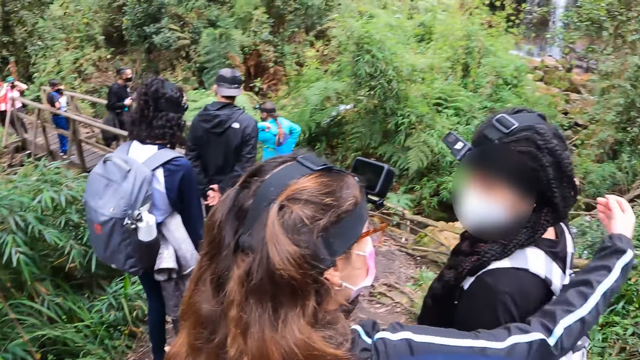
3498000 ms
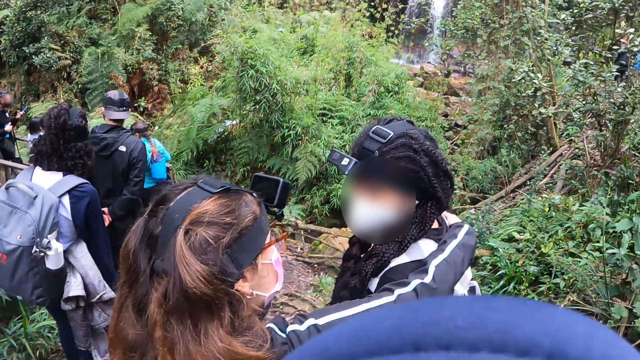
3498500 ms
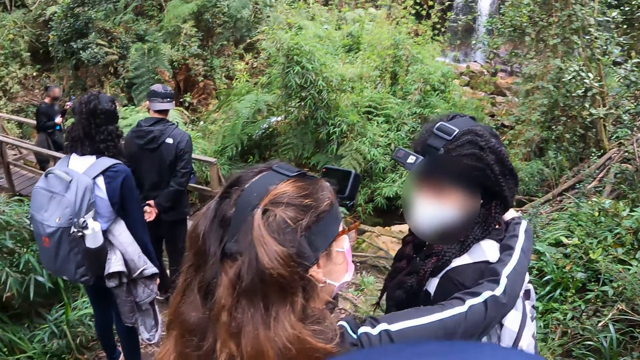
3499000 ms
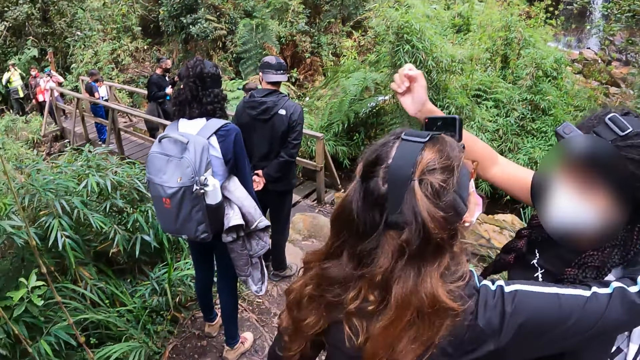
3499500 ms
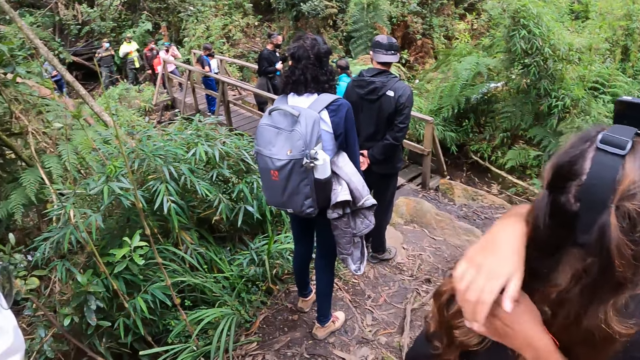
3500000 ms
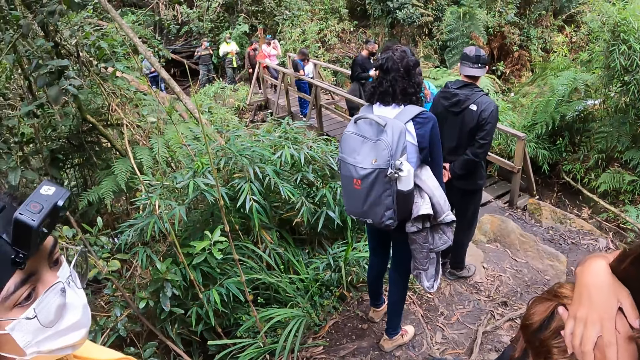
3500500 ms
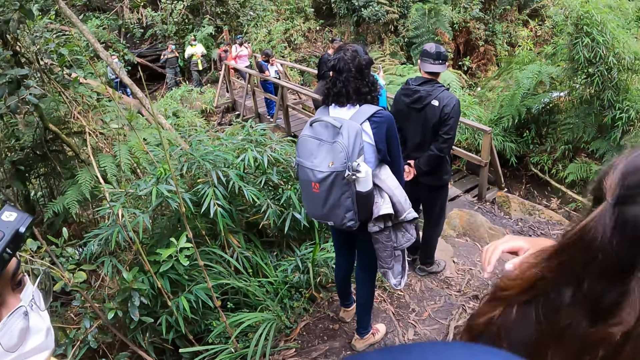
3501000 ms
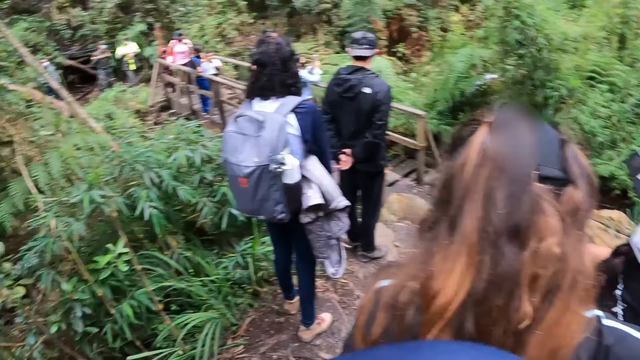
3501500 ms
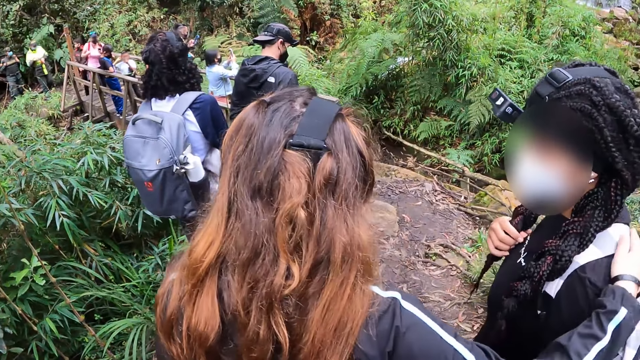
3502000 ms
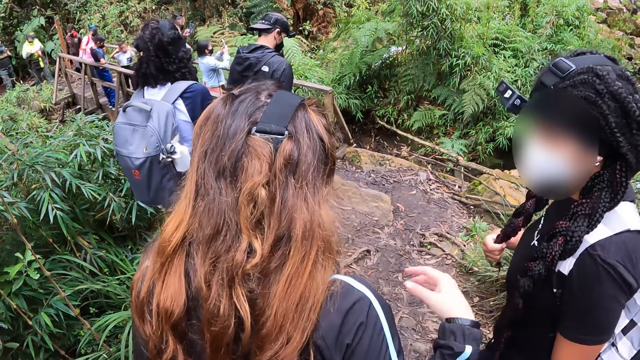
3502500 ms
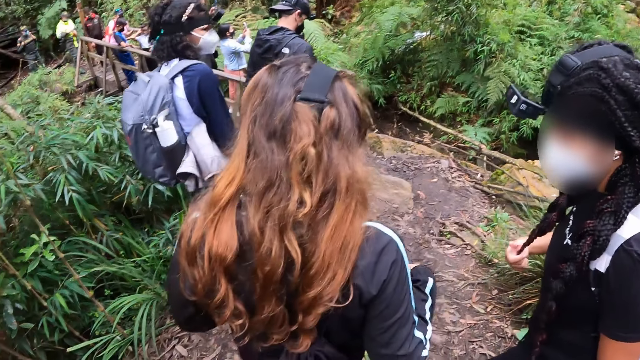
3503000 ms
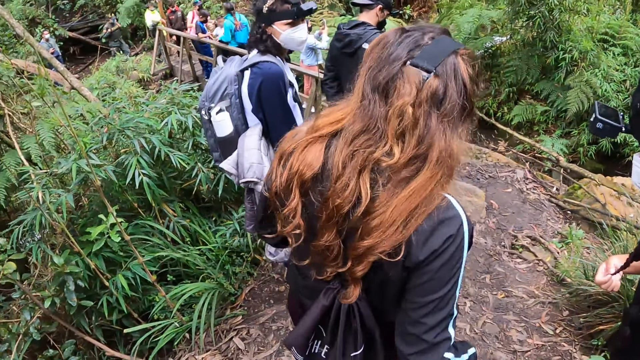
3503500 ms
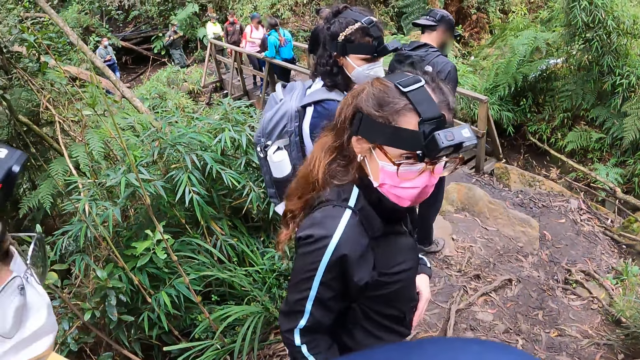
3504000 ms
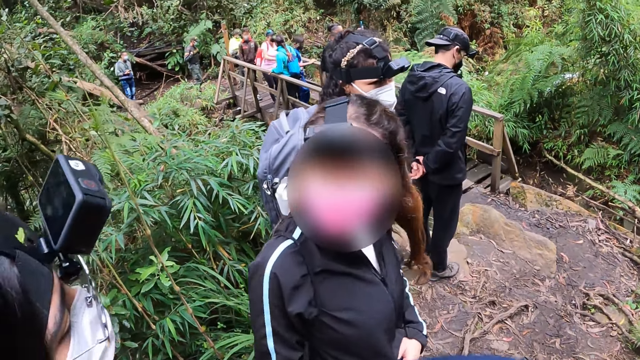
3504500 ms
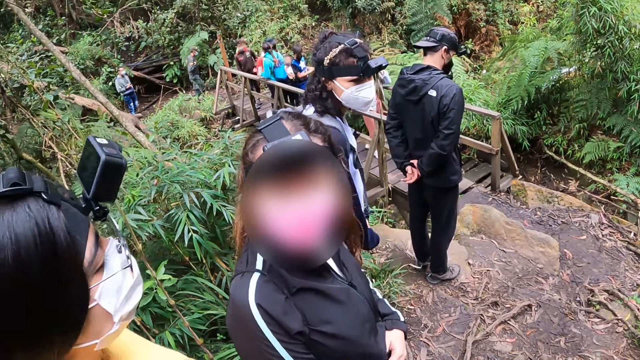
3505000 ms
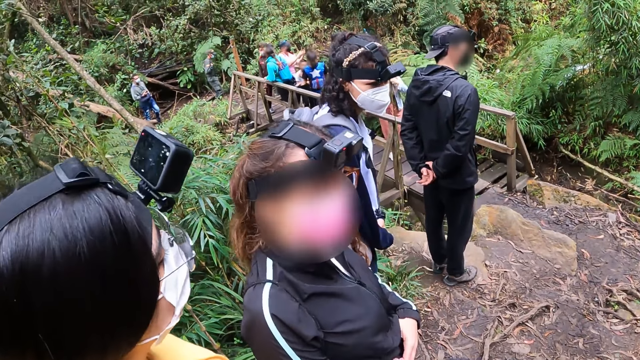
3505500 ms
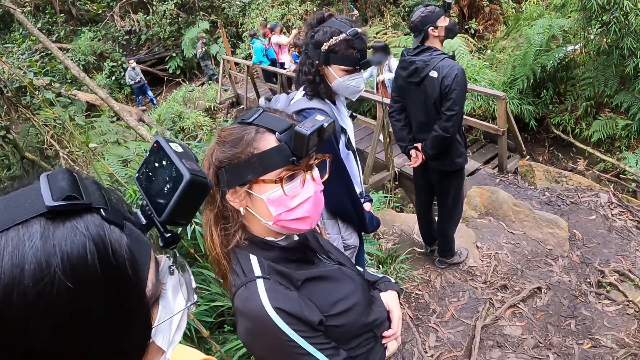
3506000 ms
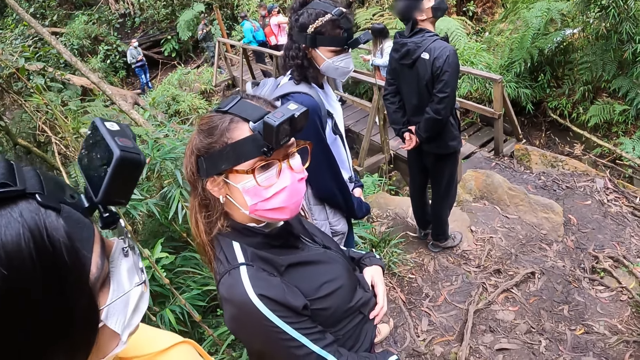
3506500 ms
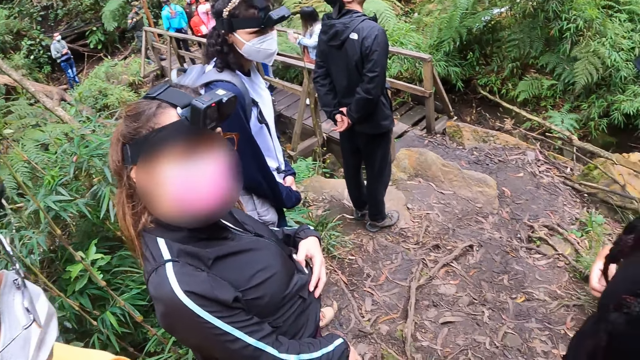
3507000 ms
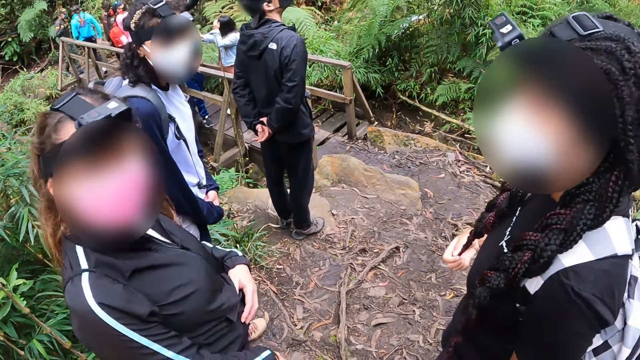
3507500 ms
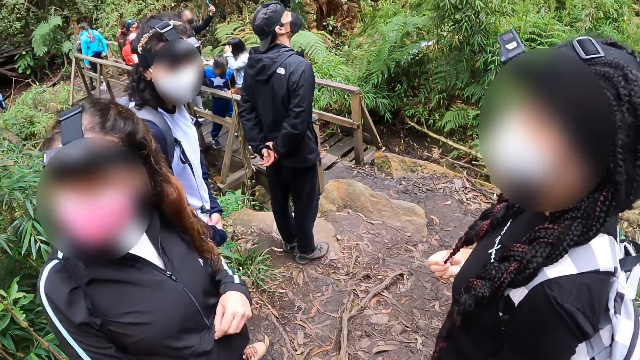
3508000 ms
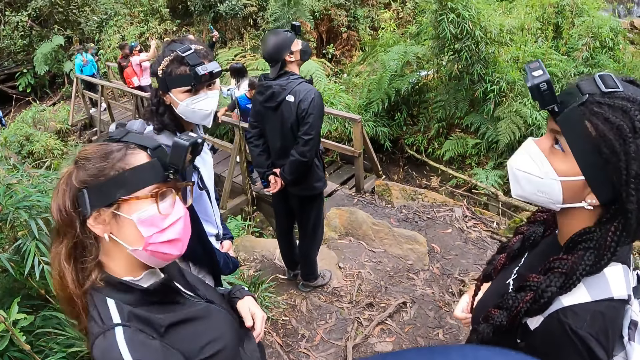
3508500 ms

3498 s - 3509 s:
A woman hugs another woman.

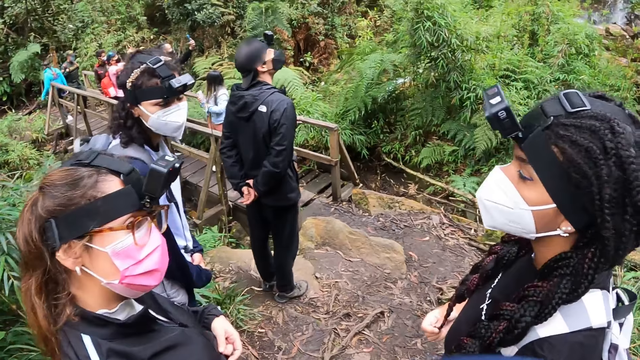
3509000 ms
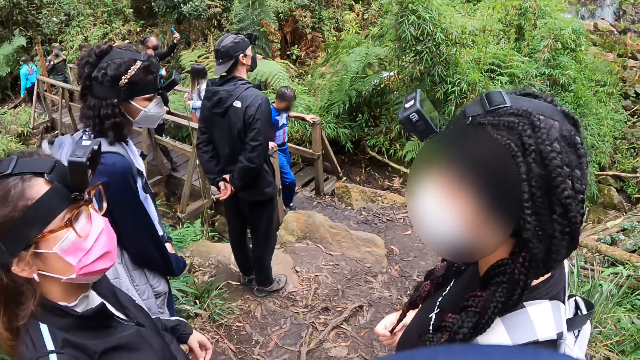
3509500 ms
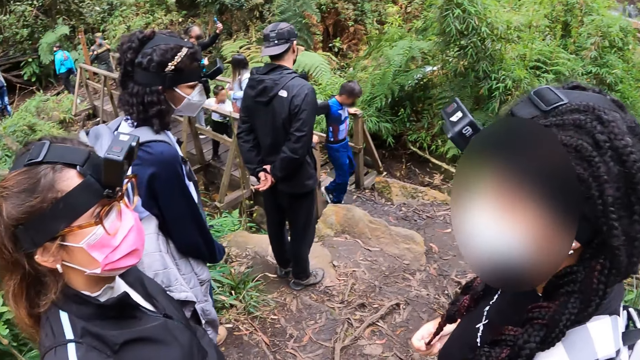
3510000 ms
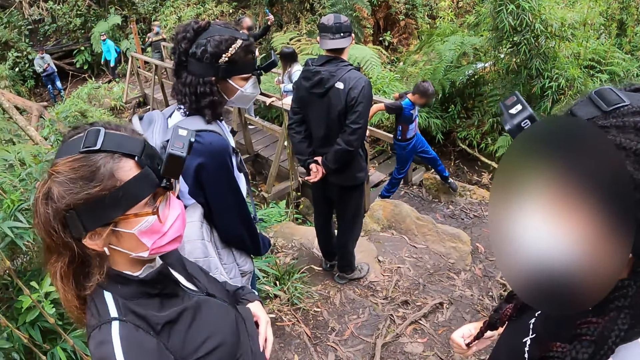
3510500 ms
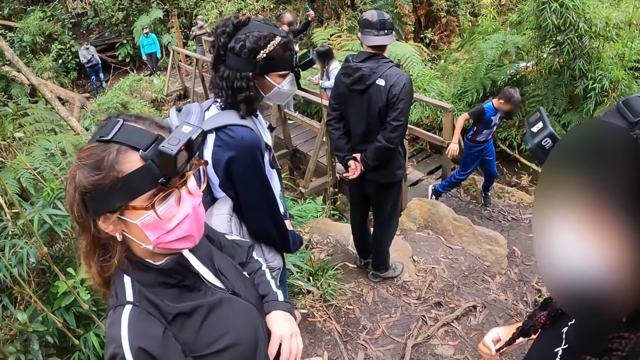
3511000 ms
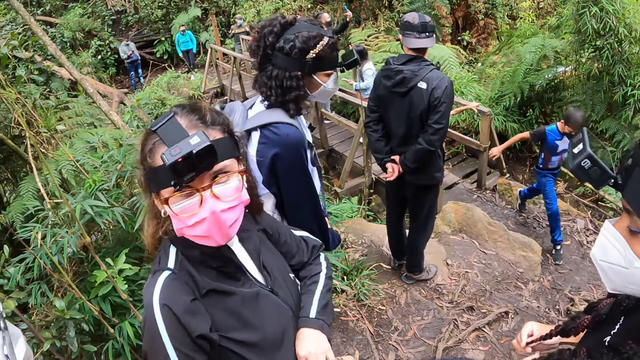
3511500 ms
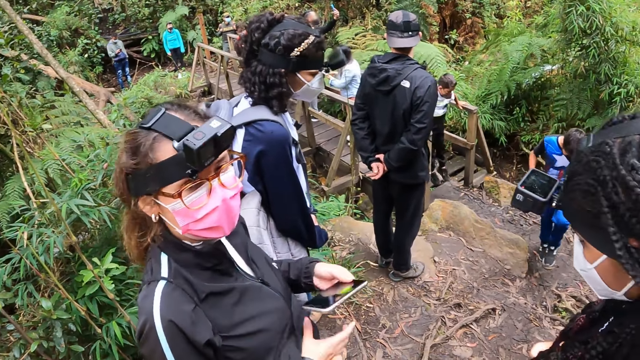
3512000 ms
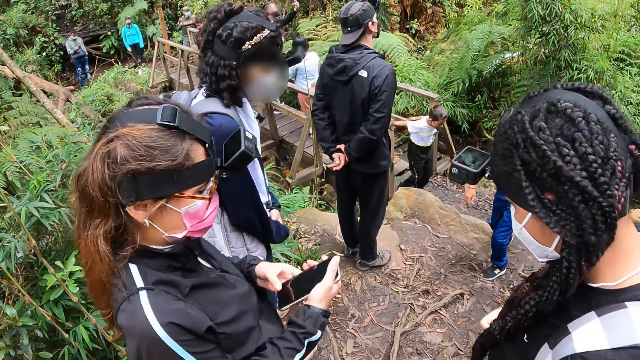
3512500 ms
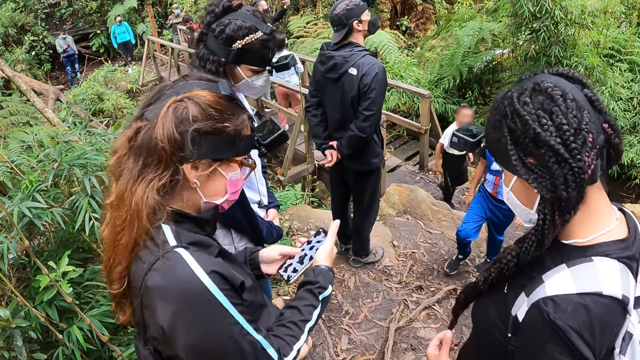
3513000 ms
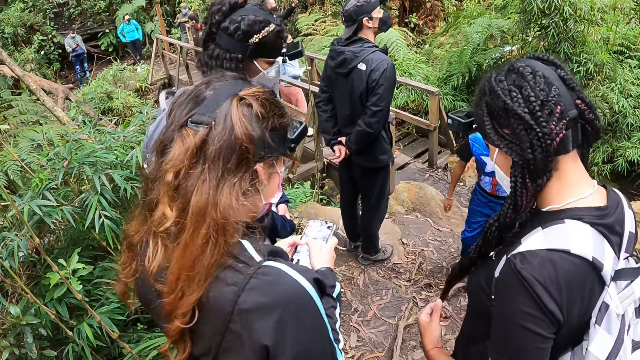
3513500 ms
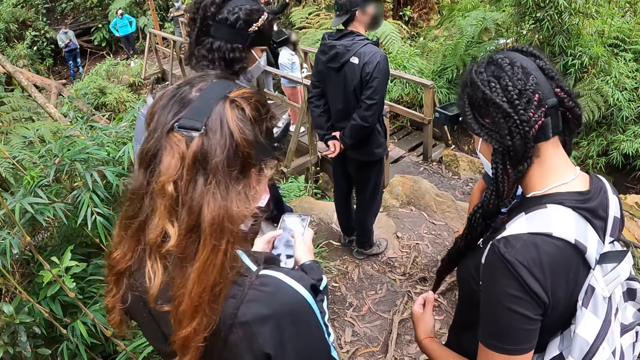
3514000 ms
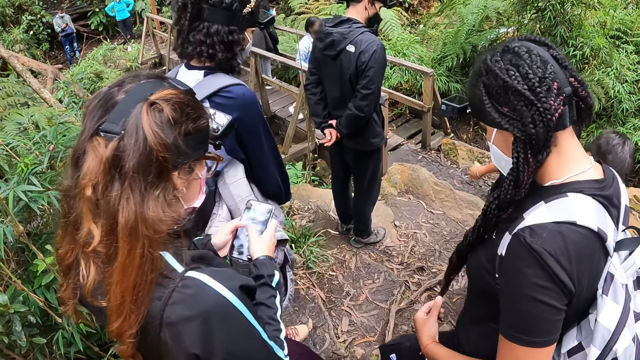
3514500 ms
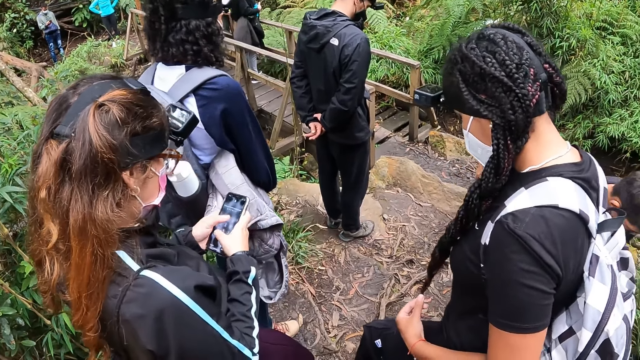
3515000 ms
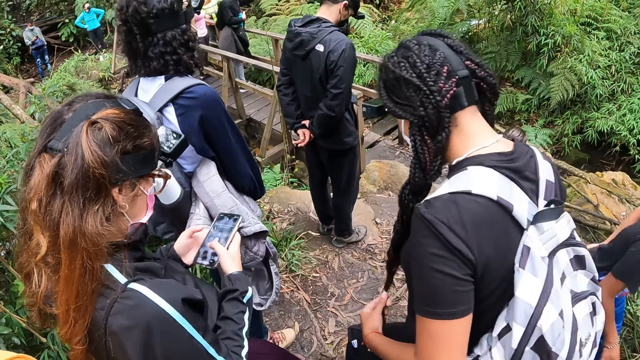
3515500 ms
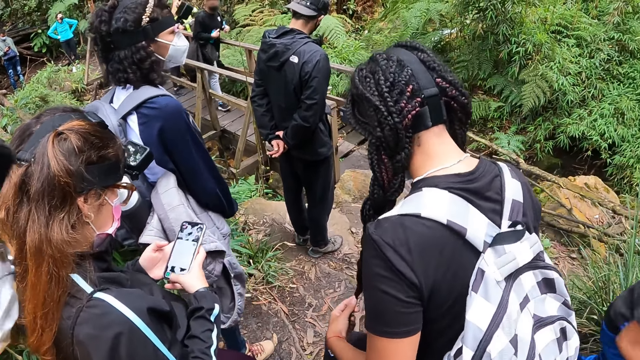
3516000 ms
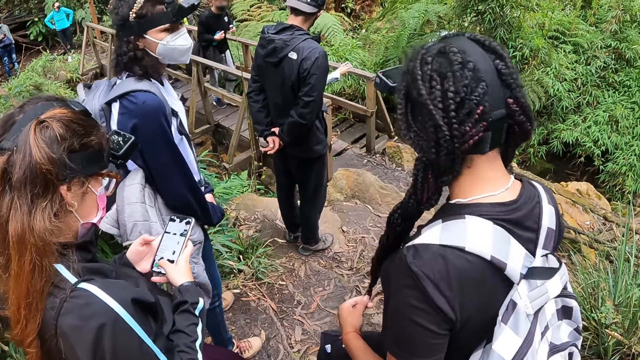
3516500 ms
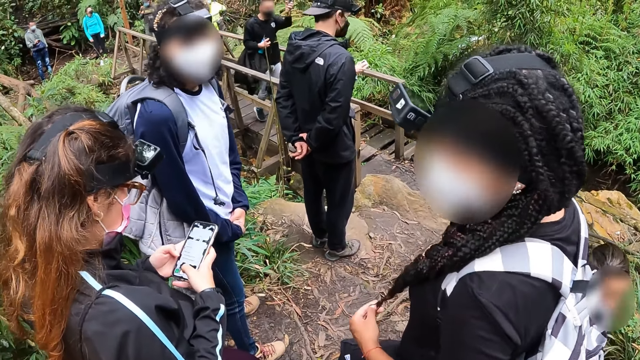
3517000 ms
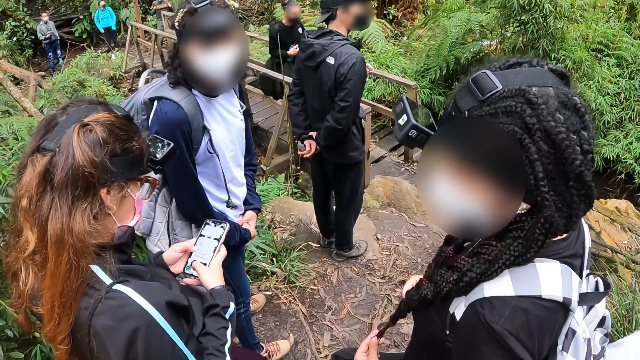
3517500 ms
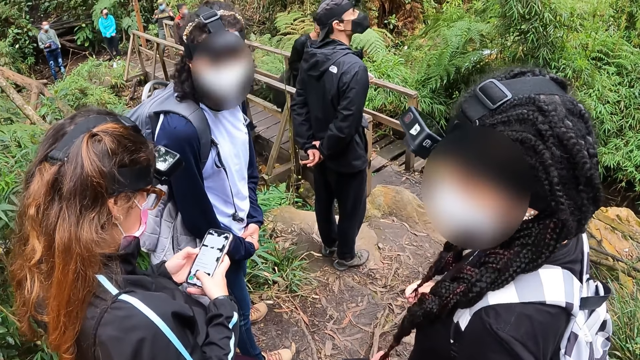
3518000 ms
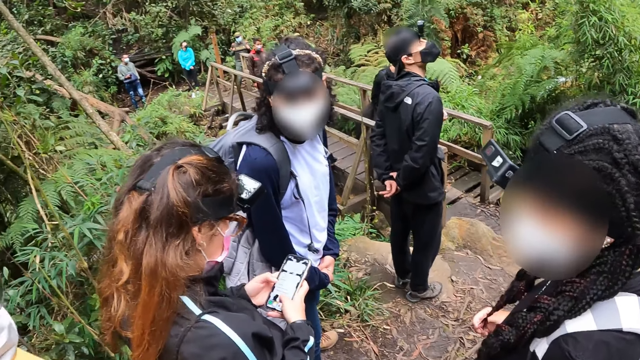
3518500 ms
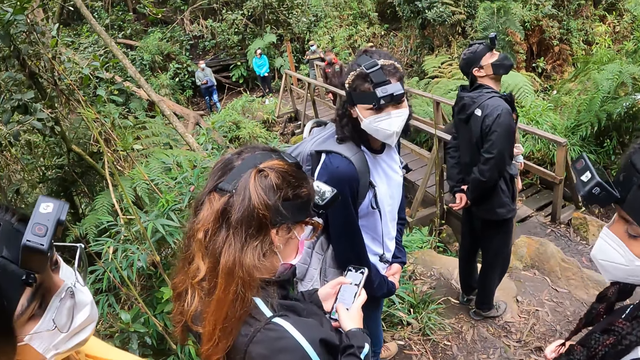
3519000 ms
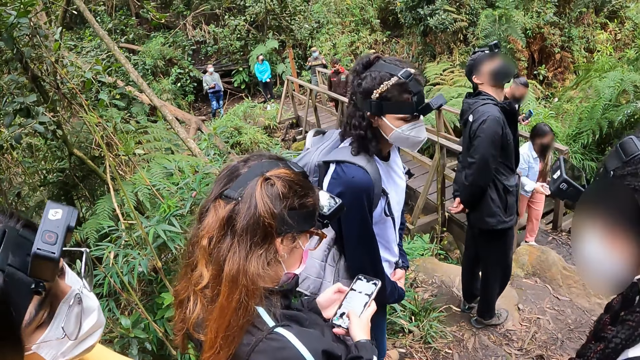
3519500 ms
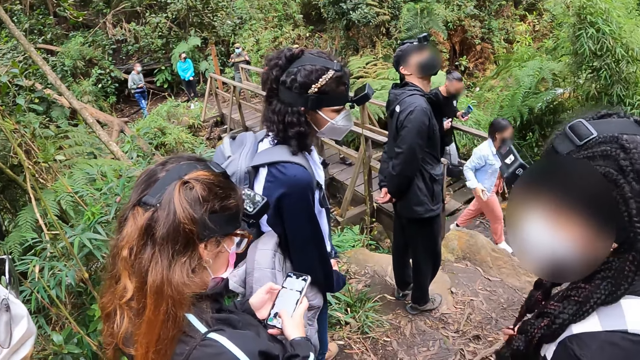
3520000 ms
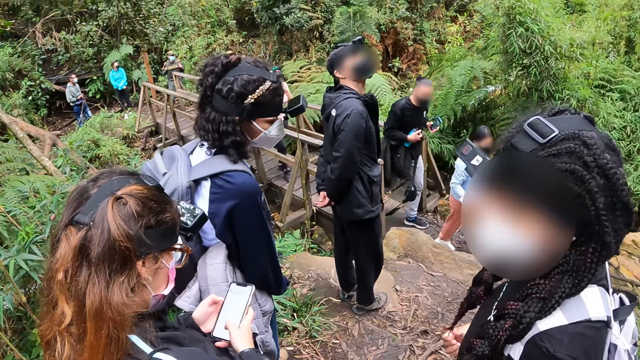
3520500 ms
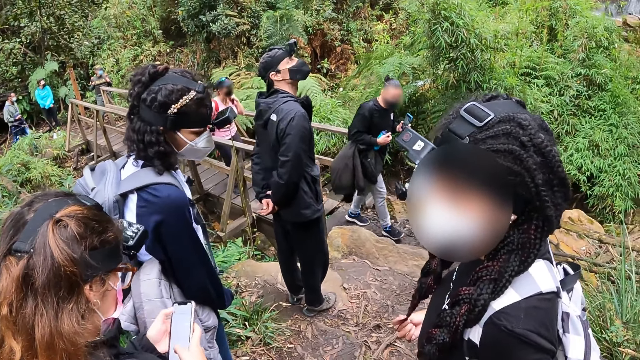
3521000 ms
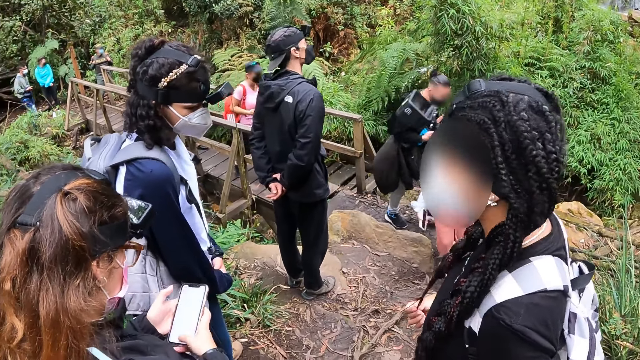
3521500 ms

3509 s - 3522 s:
The woman removes the phone from the jacket. The woman operates the phone with both hands.
